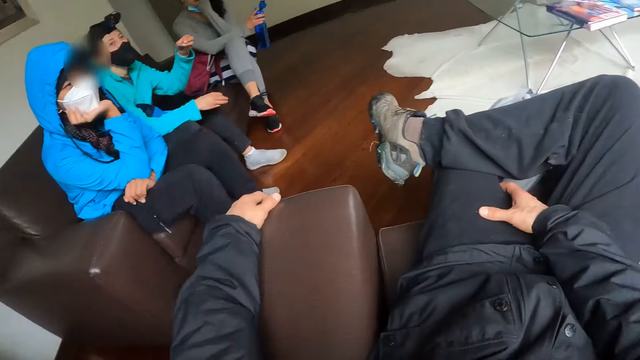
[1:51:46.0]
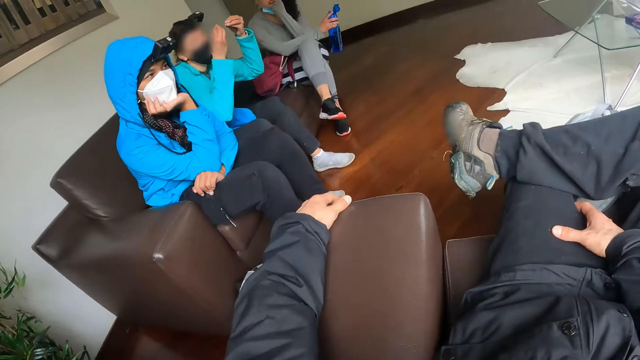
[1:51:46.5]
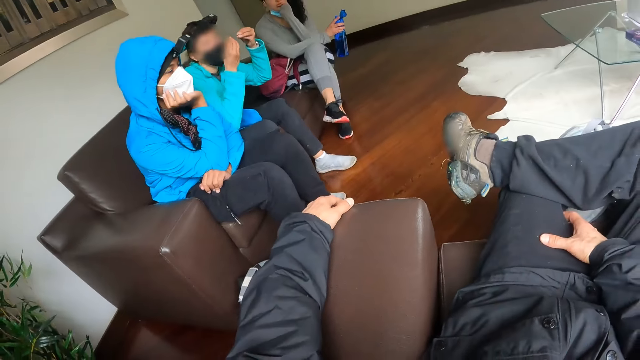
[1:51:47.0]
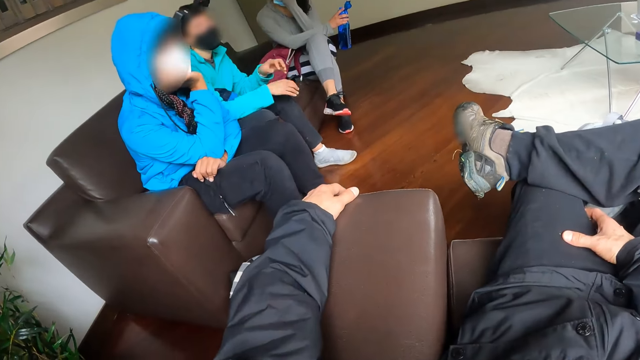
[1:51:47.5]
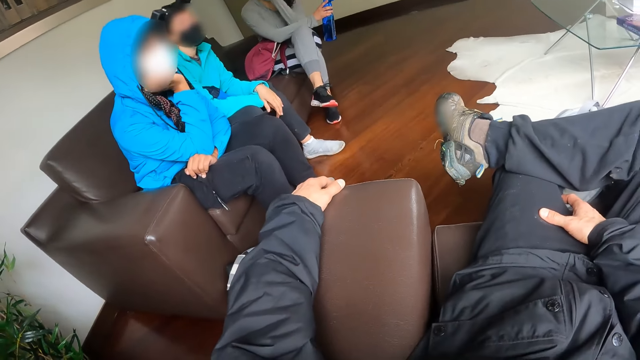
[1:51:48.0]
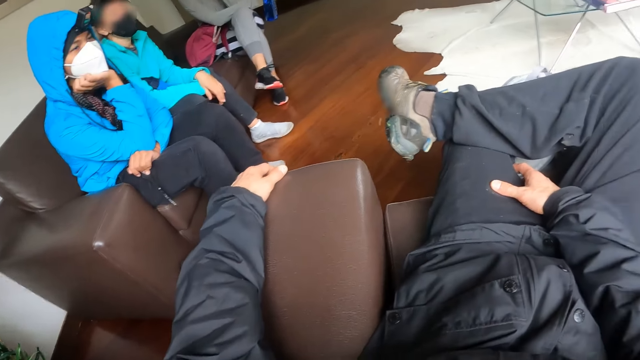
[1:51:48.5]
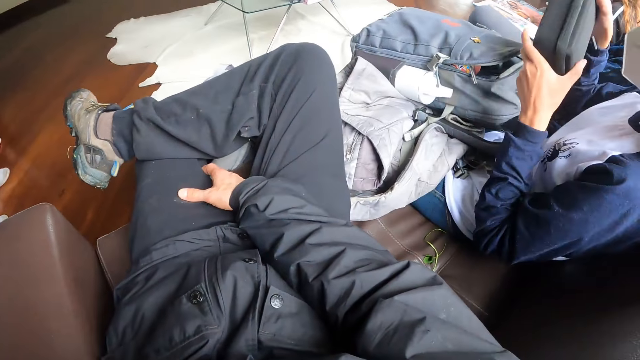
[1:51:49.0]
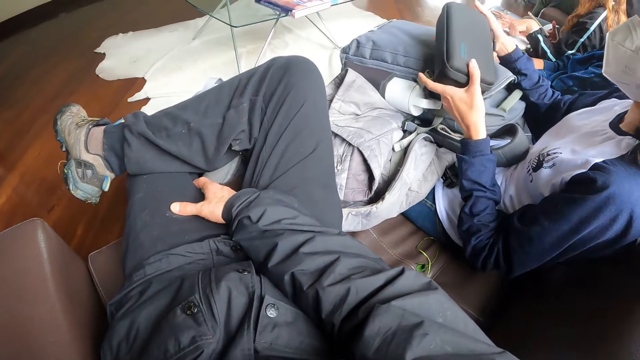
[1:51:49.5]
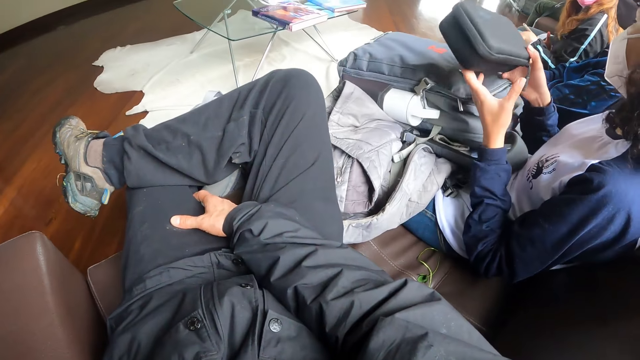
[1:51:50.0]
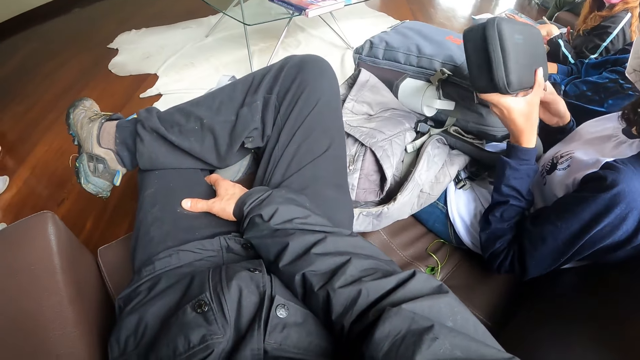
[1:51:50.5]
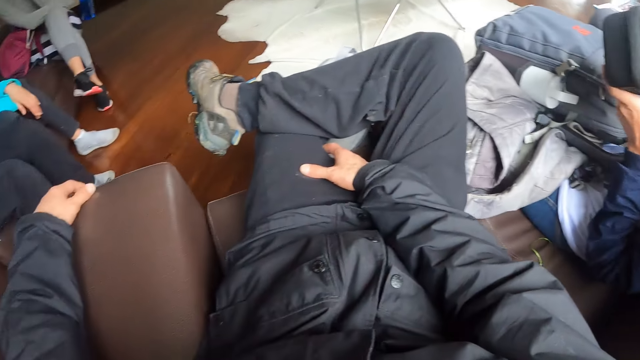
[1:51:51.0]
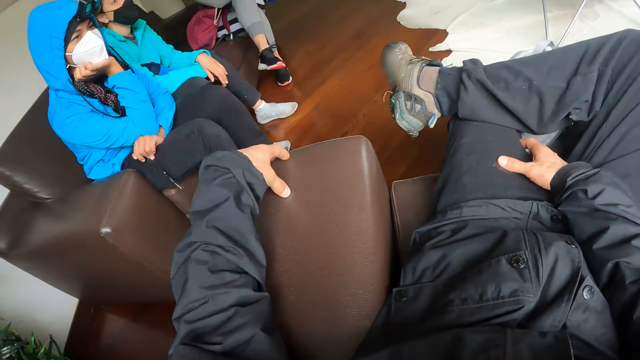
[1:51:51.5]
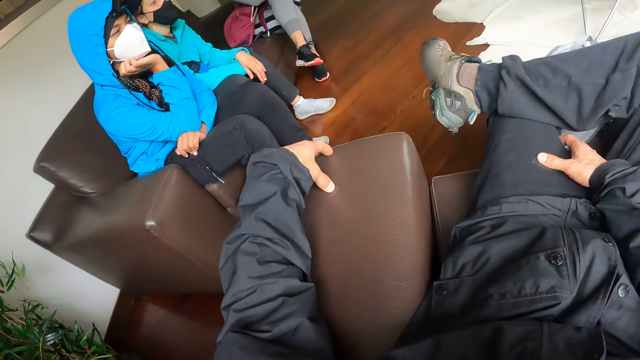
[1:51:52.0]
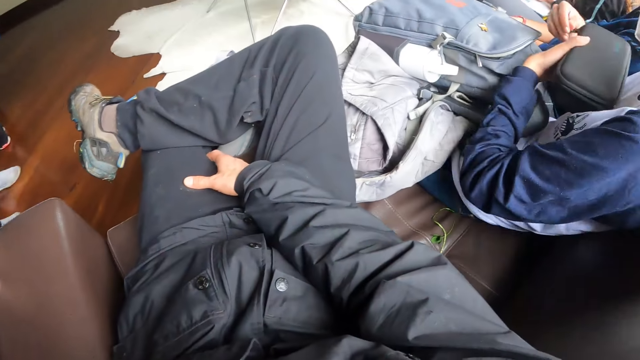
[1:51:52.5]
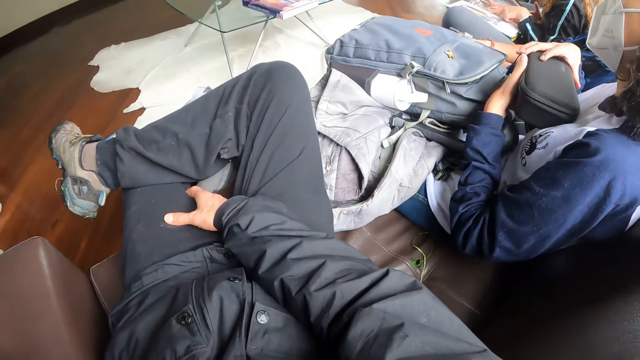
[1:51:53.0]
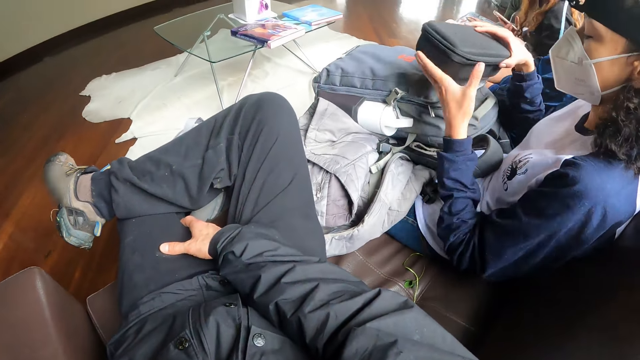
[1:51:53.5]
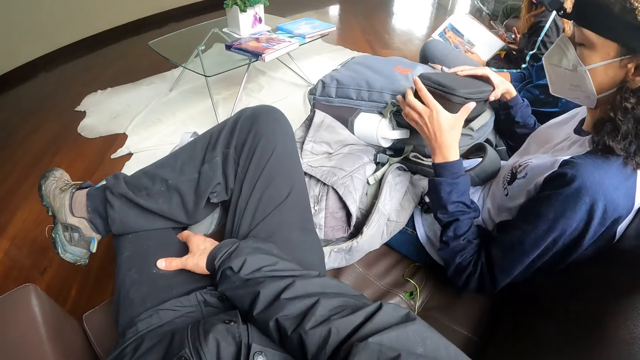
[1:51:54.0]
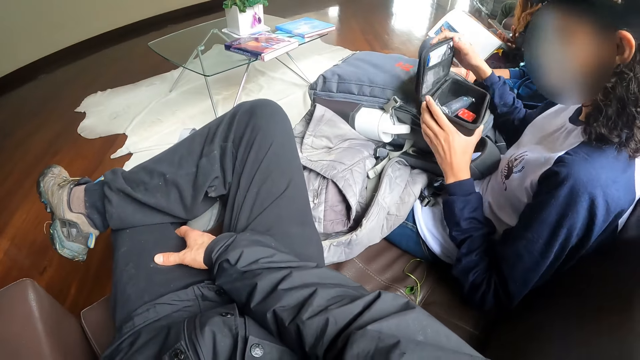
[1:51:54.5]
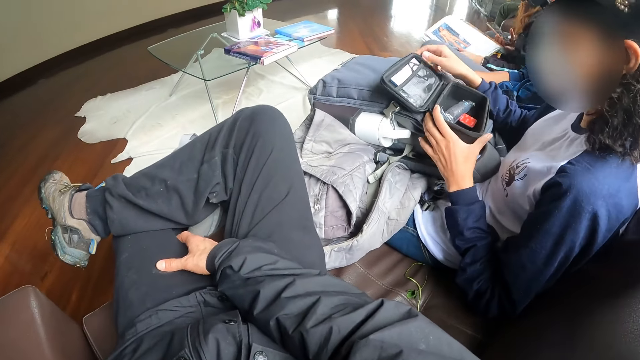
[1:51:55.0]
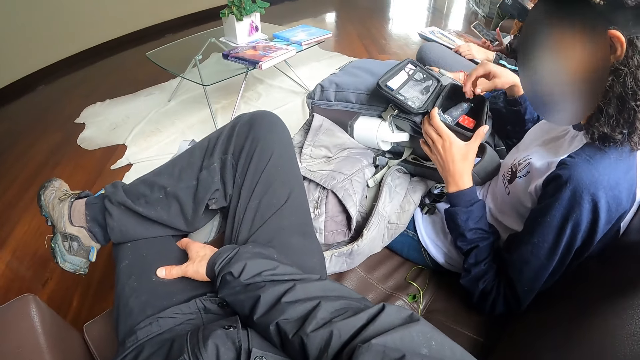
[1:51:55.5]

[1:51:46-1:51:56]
A woman makes some gestures with her hands. Another woman takes out a black pouch from the backpack with her hands, drops the pouch in her hands on the backpack and opens the pouch with her right hand.

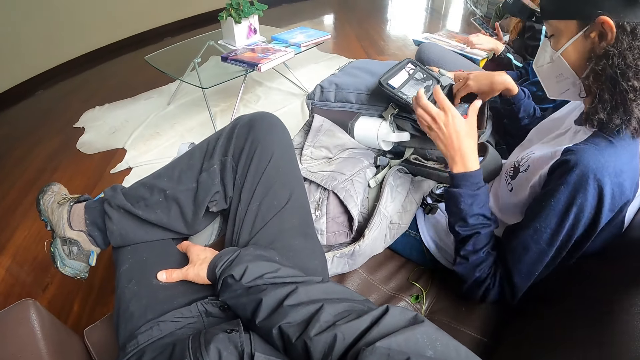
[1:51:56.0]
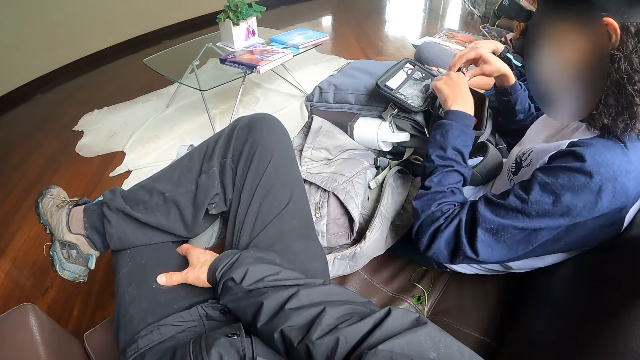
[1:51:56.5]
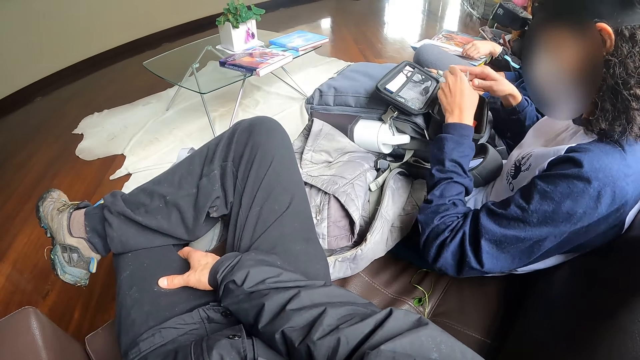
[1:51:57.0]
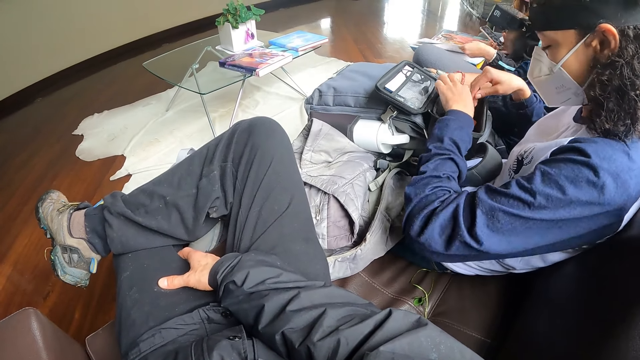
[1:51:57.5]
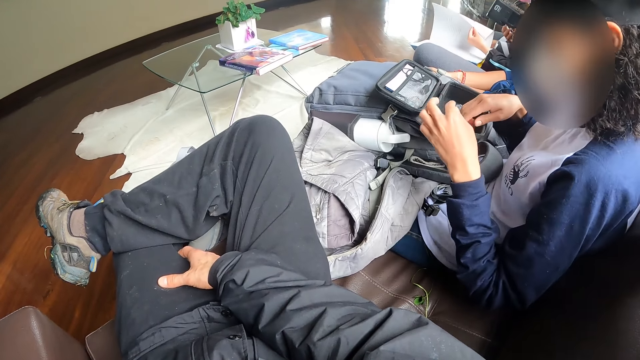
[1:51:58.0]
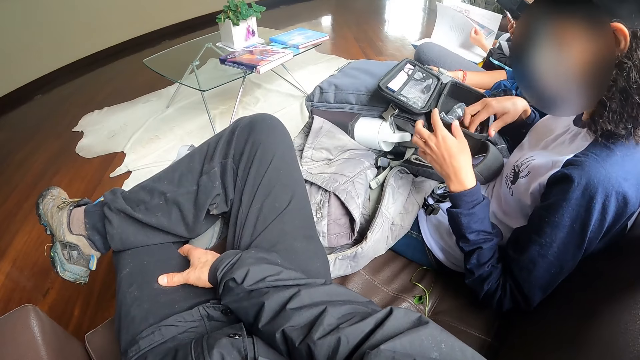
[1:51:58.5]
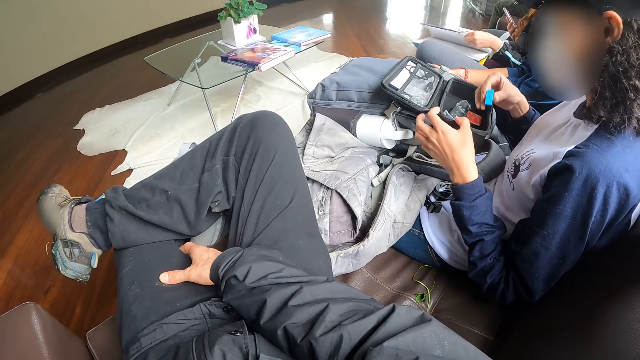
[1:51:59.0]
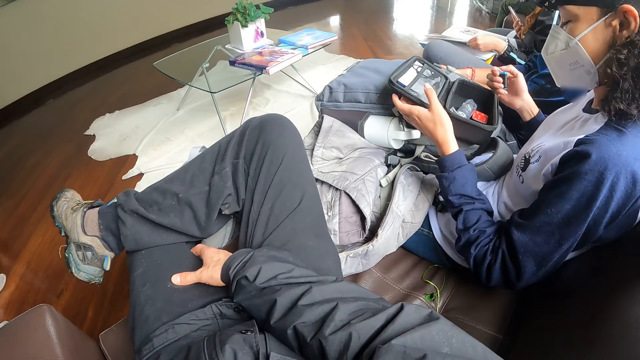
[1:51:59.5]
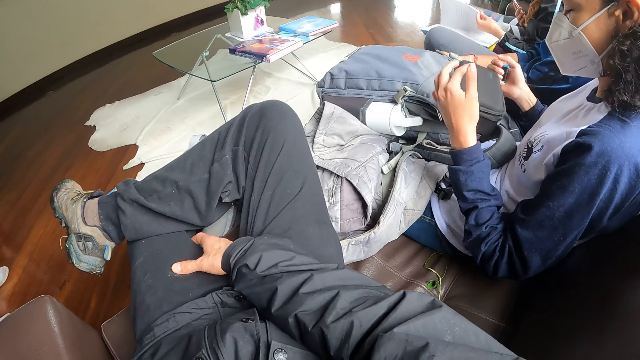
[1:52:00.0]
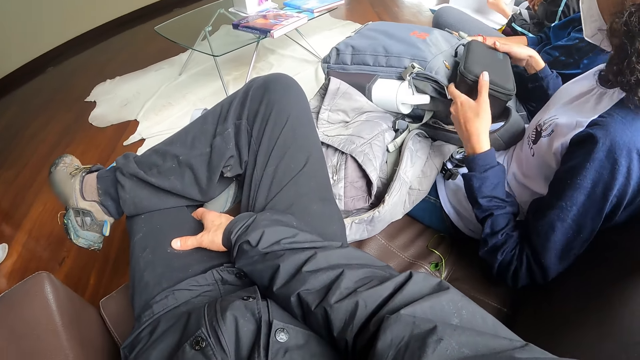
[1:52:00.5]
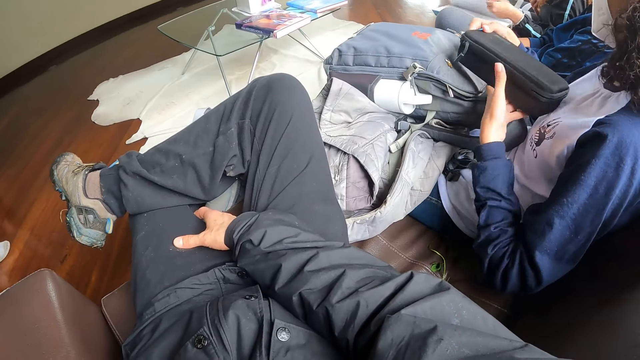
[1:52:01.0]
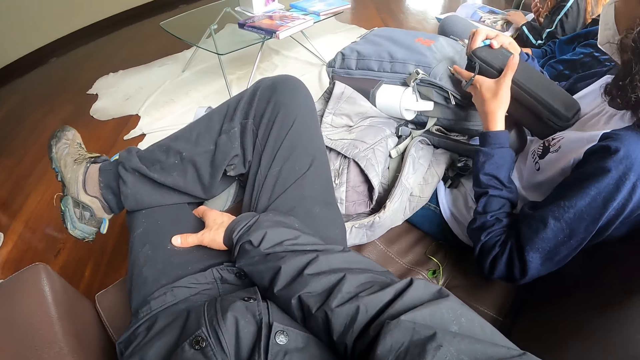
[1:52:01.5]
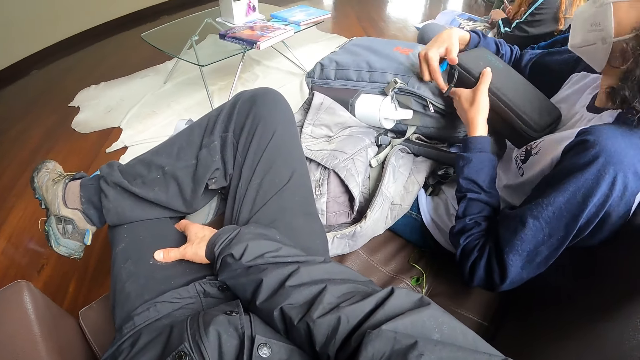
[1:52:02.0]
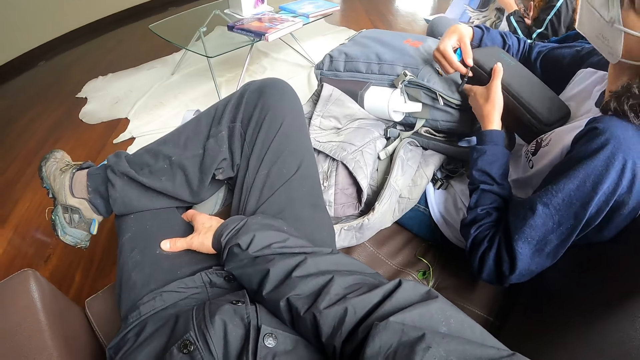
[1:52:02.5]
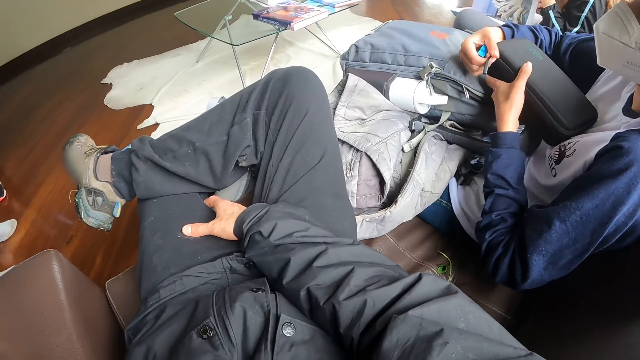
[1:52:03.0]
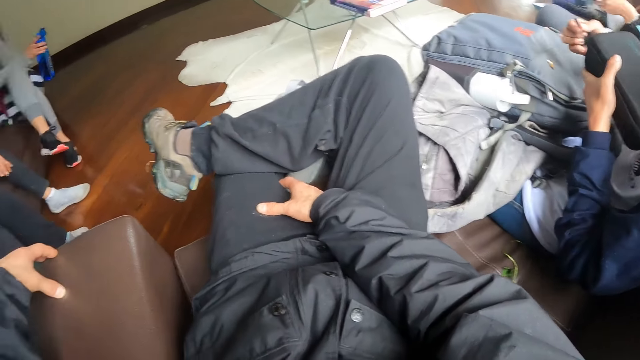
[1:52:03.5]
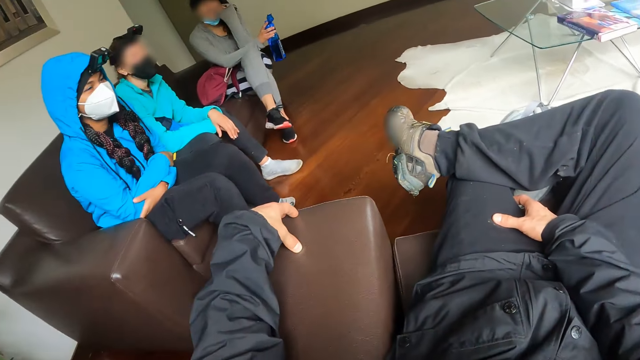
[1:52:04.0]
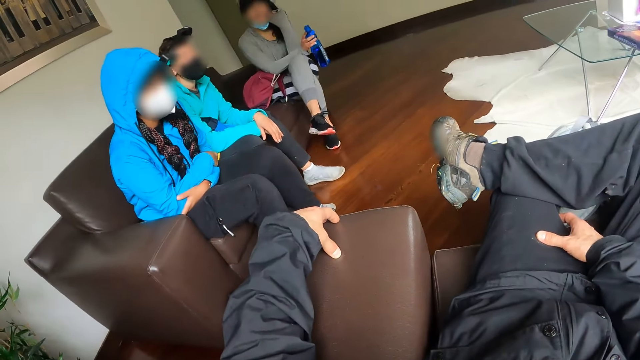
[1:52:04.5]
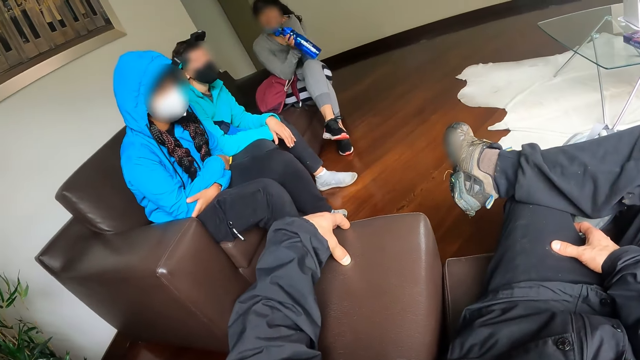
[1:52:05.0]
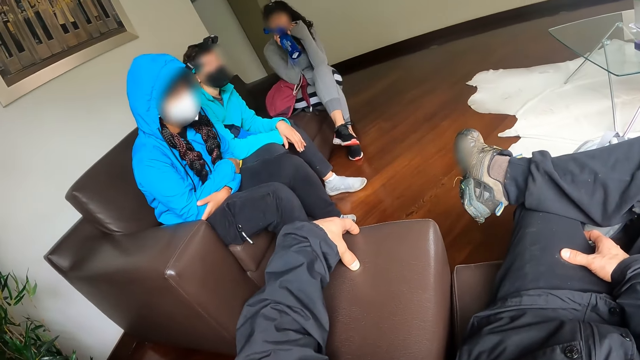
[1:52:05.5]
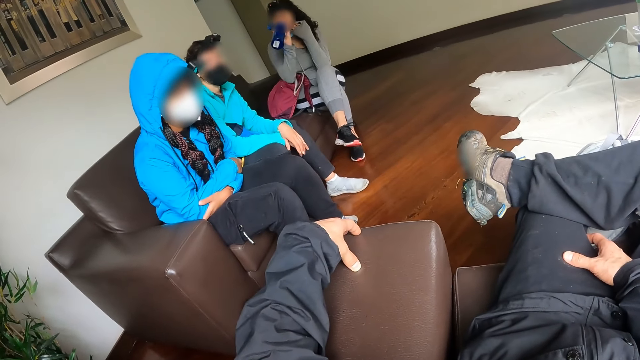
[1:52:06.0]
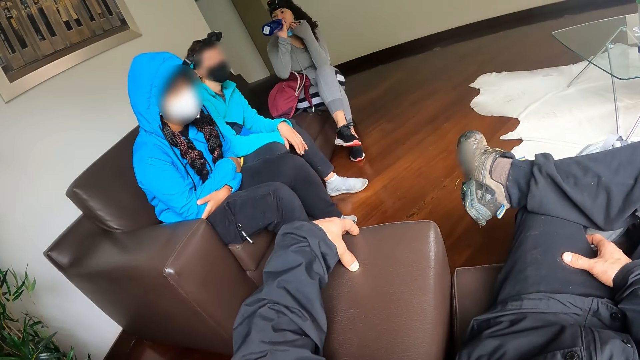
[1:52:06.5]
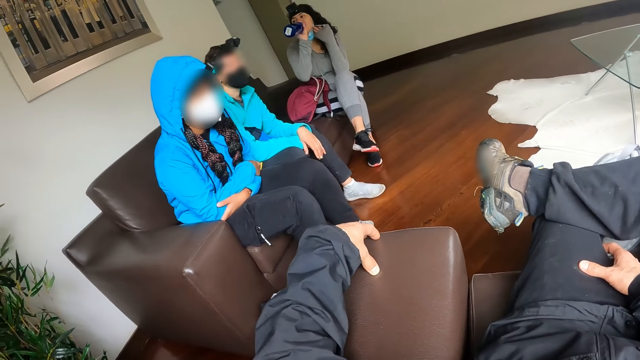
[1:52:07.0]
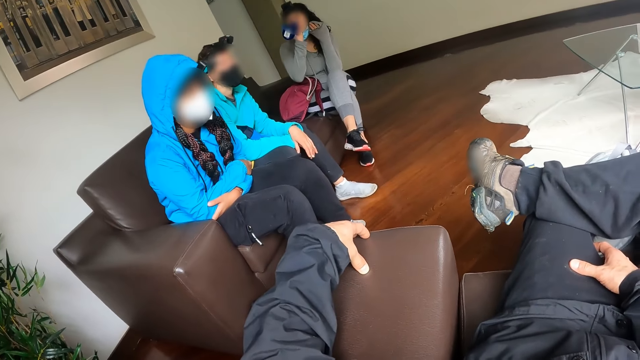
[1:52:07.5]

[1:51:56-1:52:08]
The woman lifts a small polythene bag in the pouch with her right hand. She drops the small polythene bag in the pouch with her right hand. She takes out a blue nail file from the pouch with her right hand. She closes the pouch with her left hand. She lifts the pouch with her hands. She closes the zipper on the pouch. The camera wearer looks at a lady. Another woman drinks from the water bottle in her right hand.
